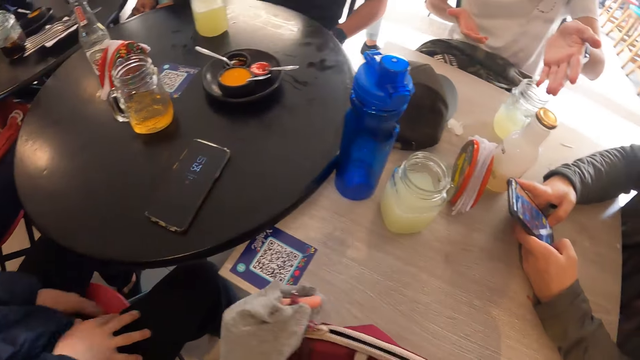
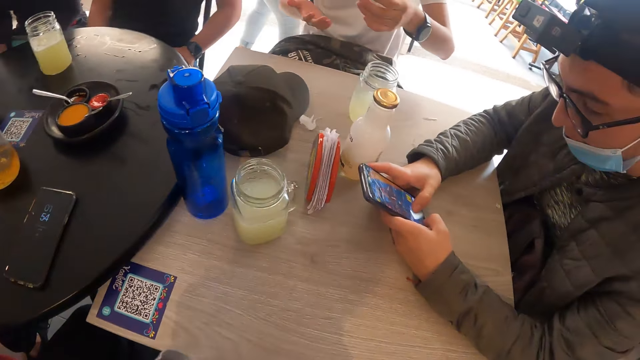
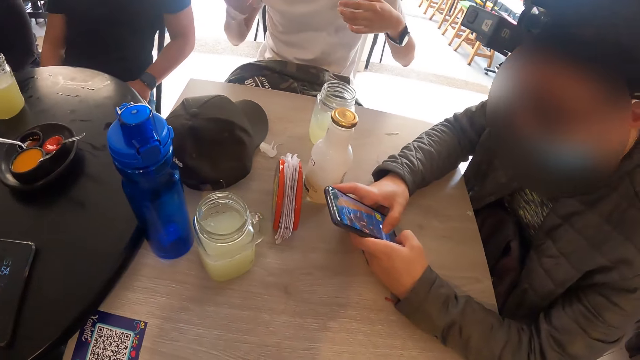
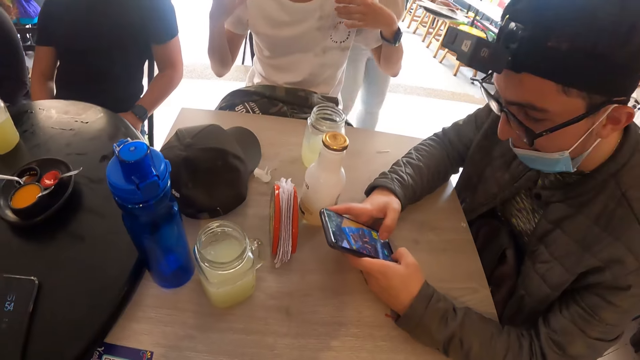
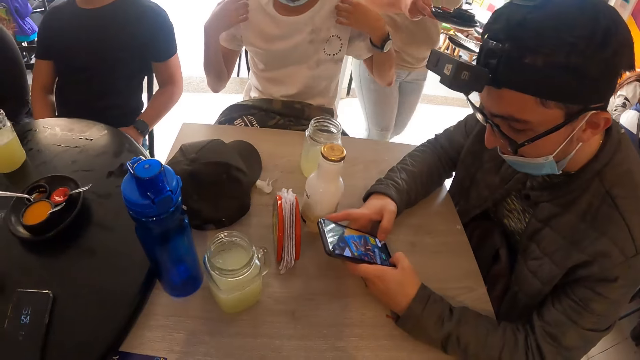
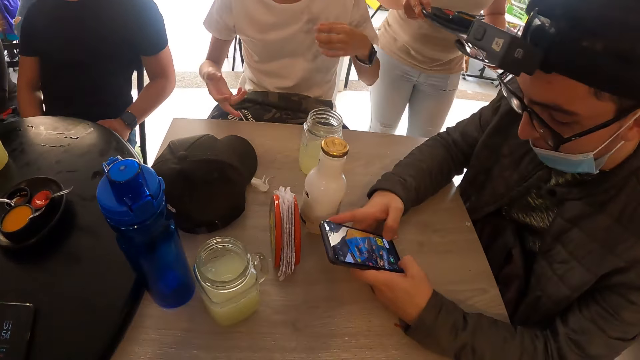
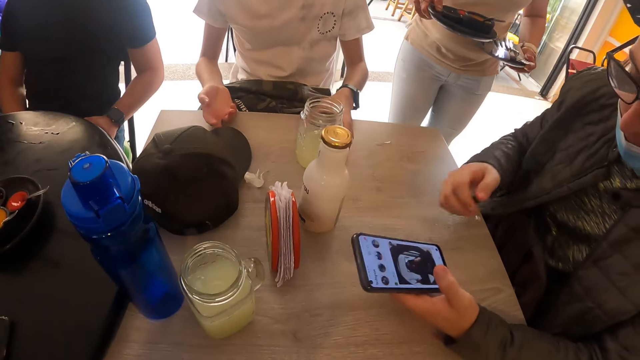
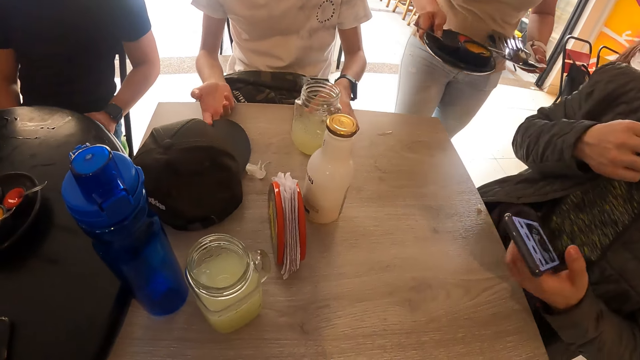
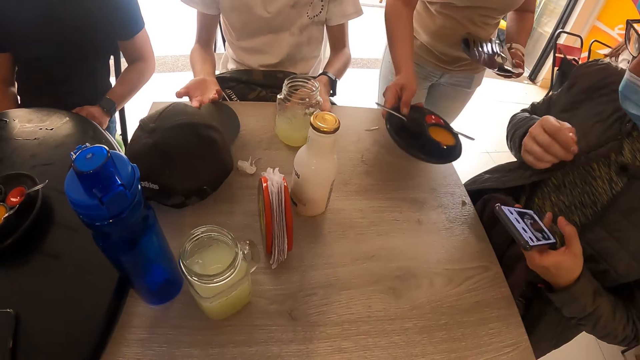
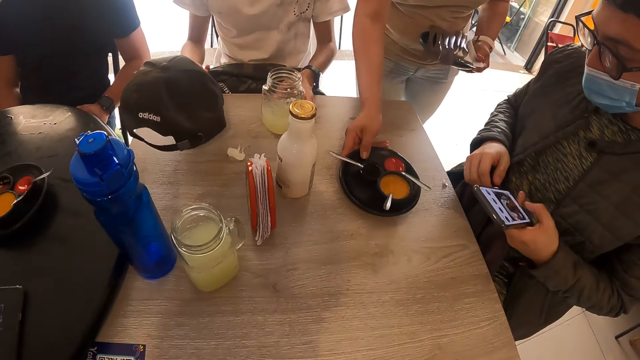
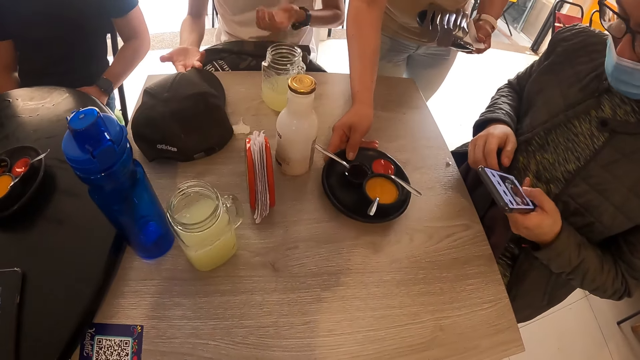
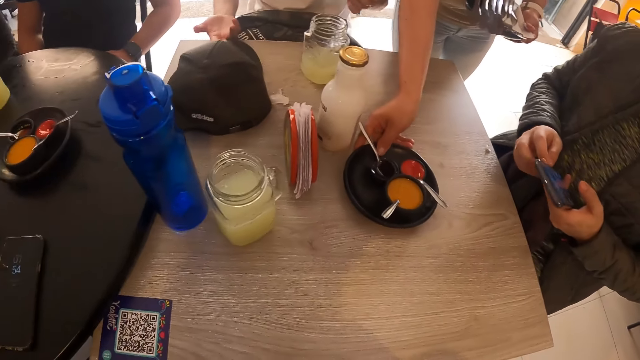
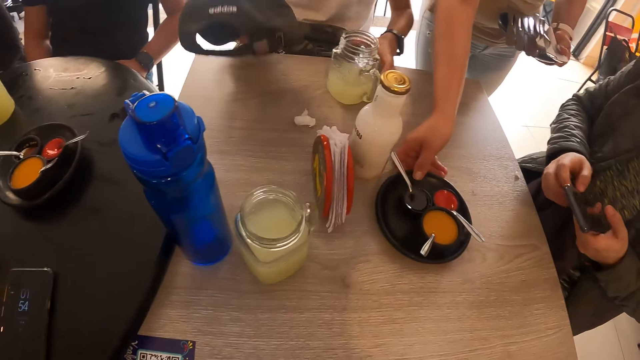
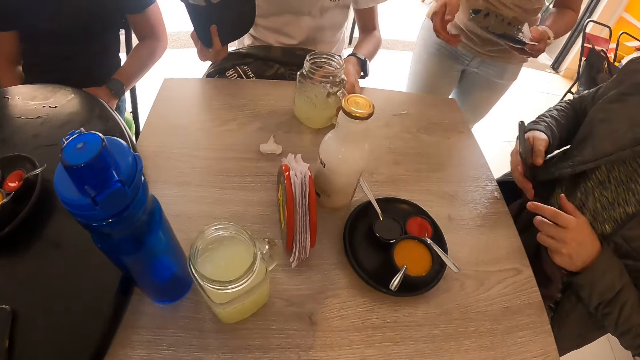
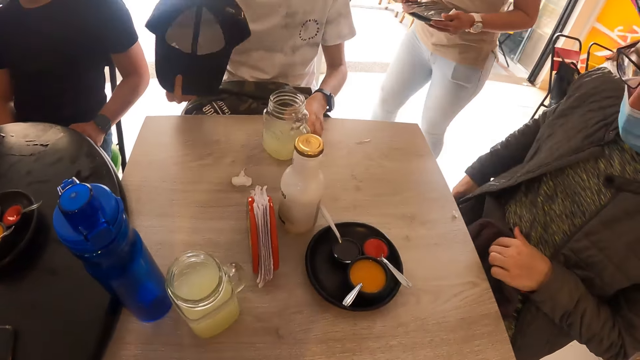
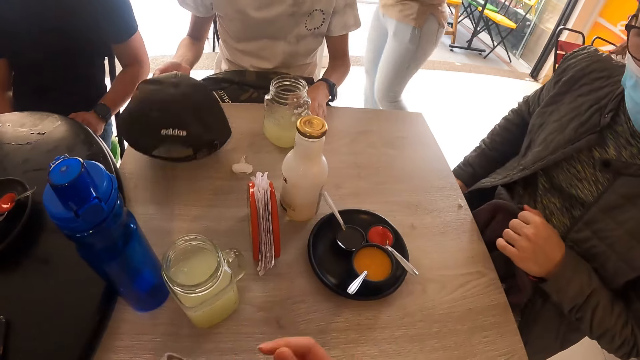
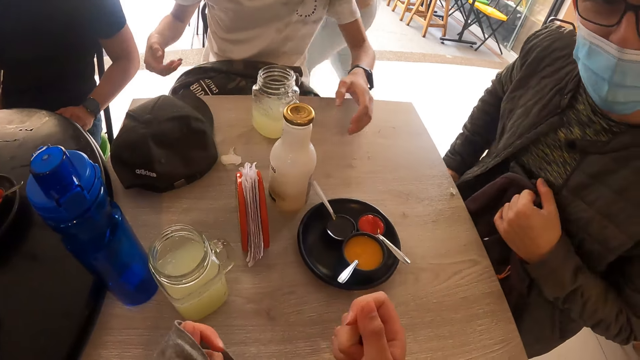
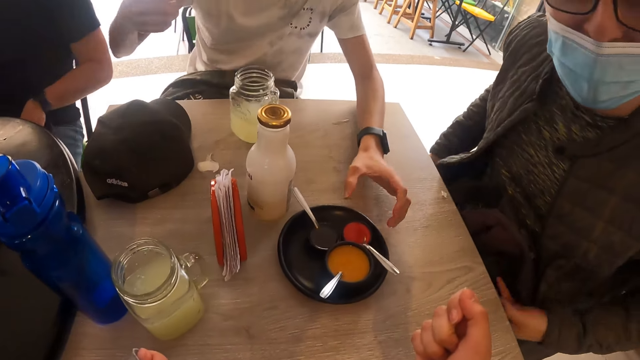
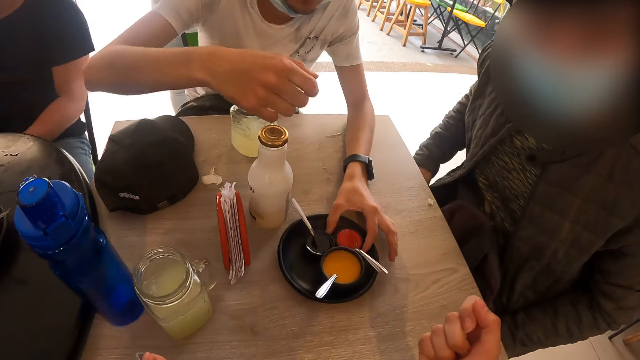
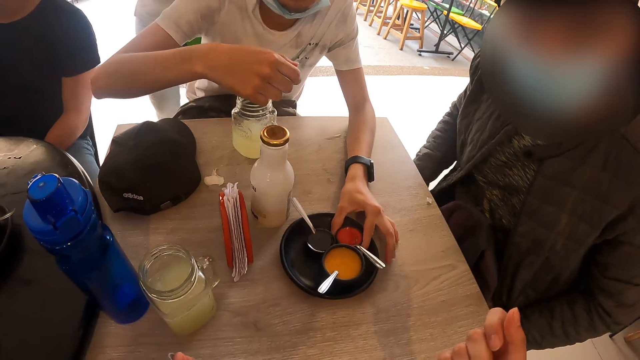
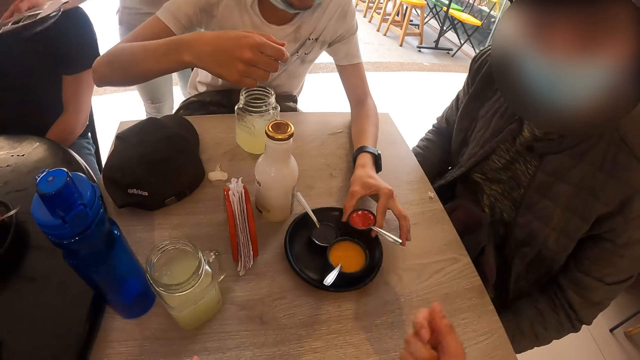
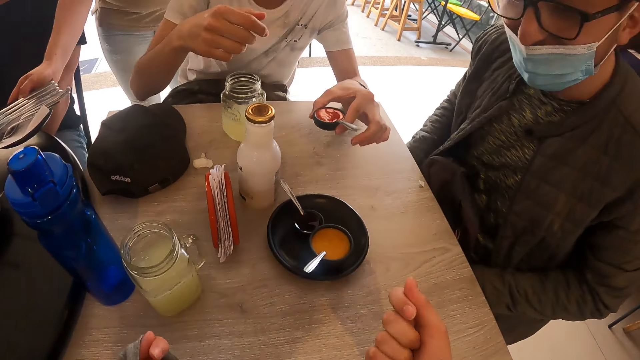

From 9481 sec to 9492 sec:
A man adjusts the glass of lemonade on the table with his left hand and lifts a cap on the table with his right hand. An attendant drops a plate on the table with her right hand. The attendant walks away from the table. The man drops the cap on the table with his right hand. He collects a ketchup bowl from the plate on the table with his left hand.

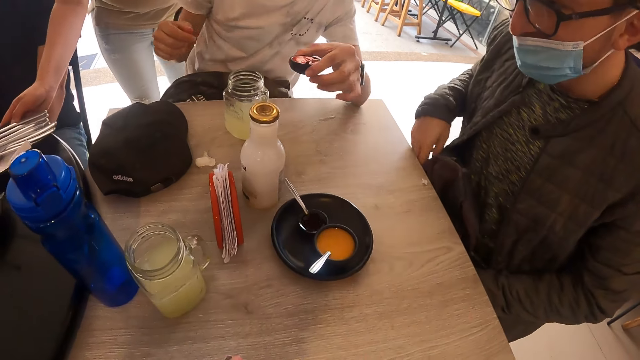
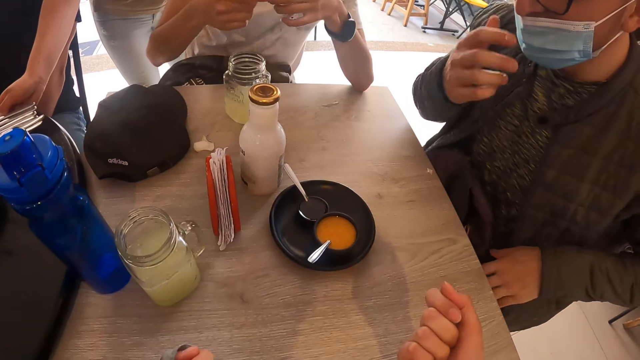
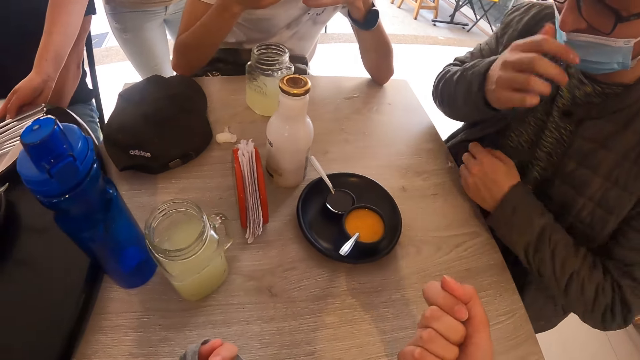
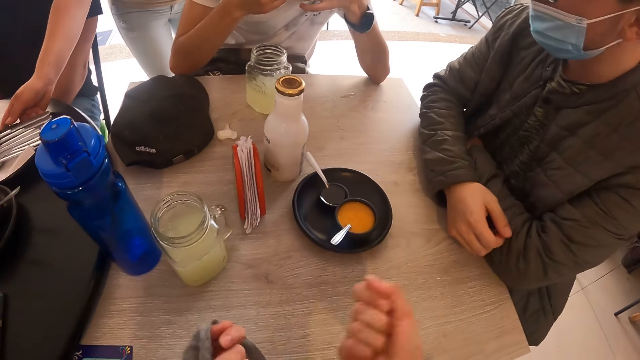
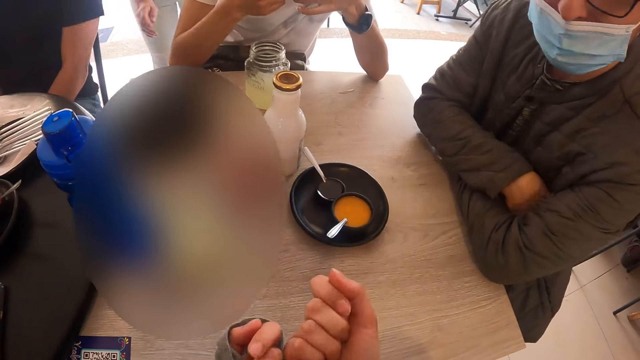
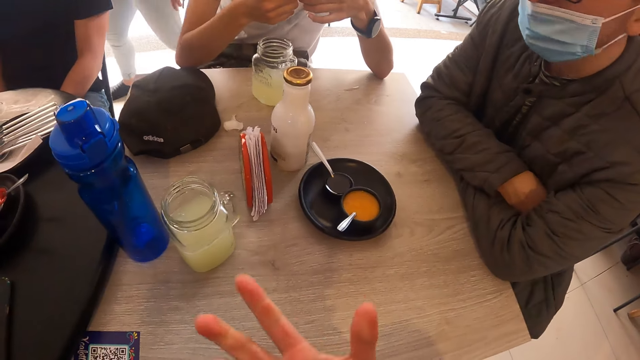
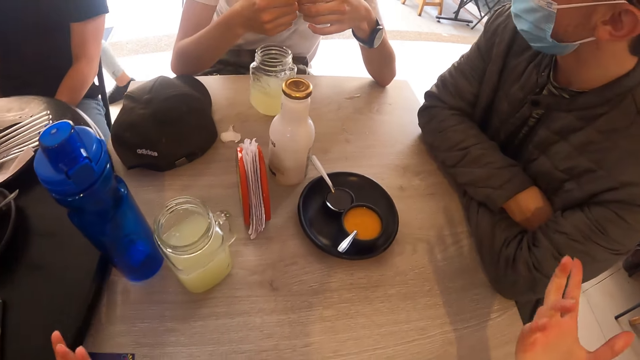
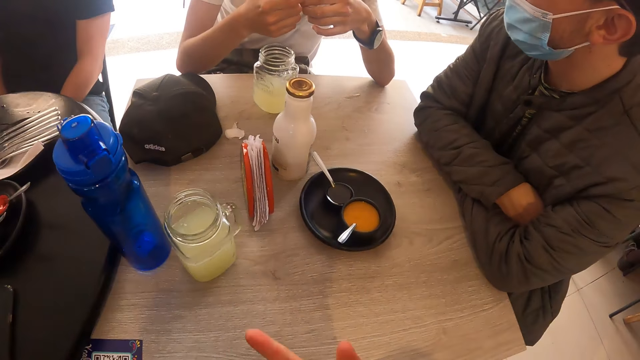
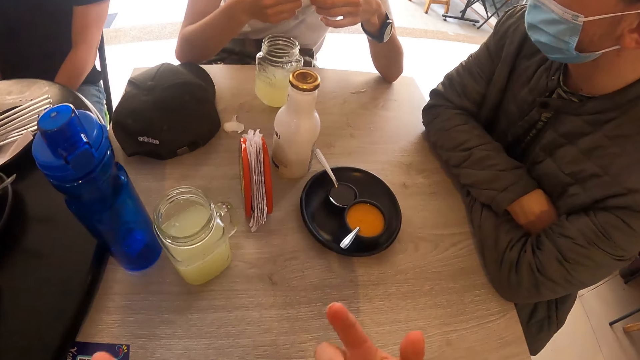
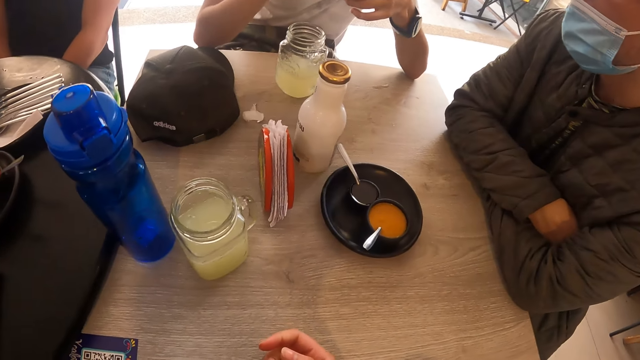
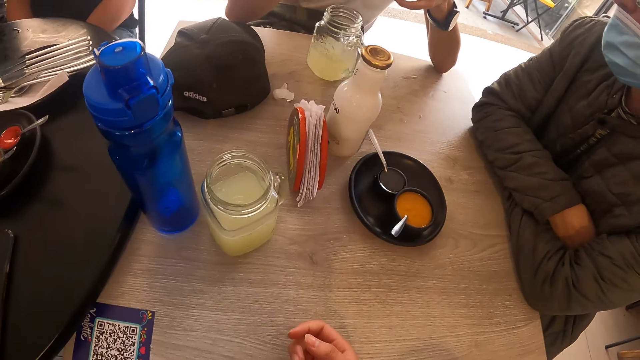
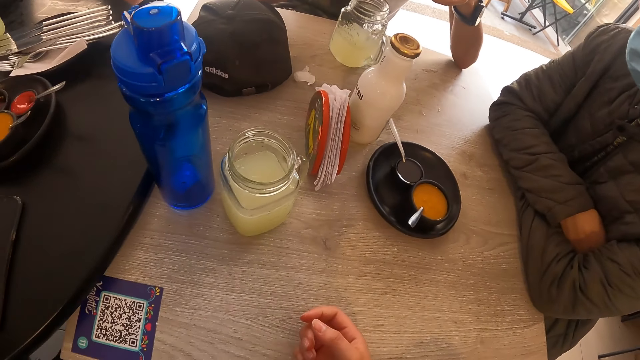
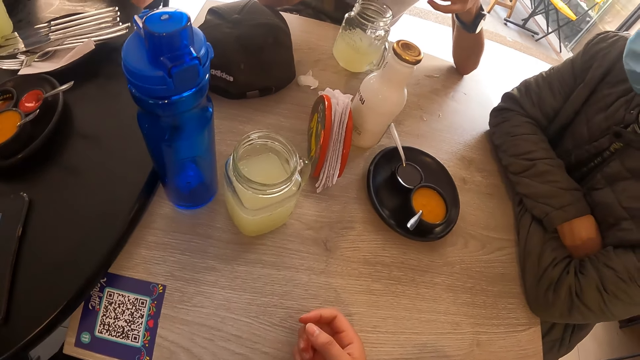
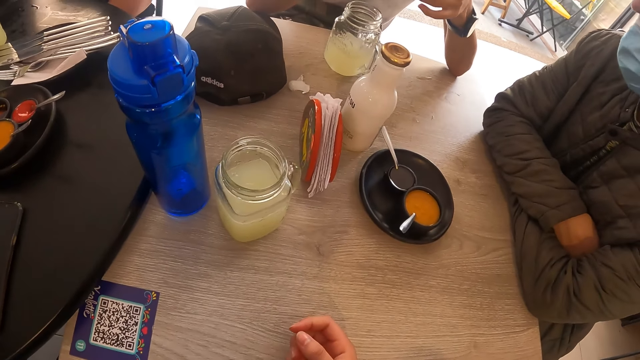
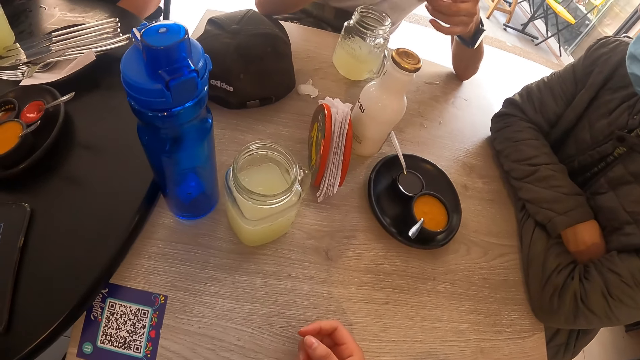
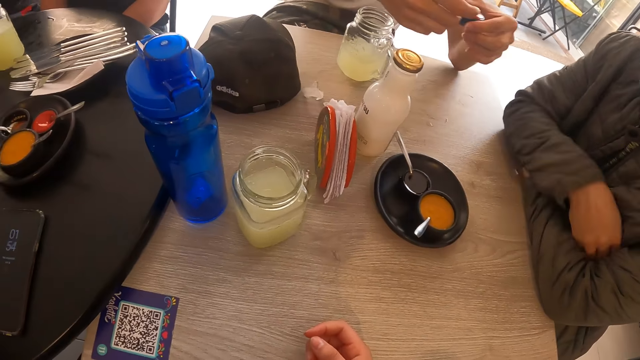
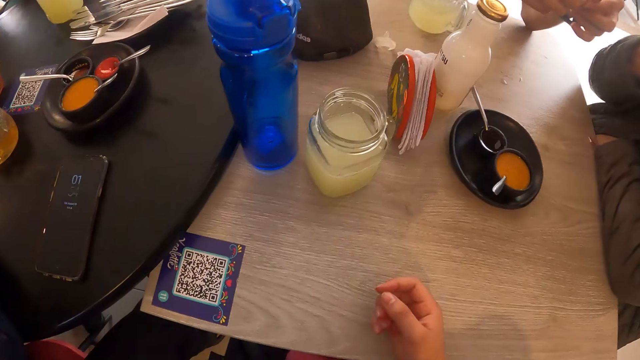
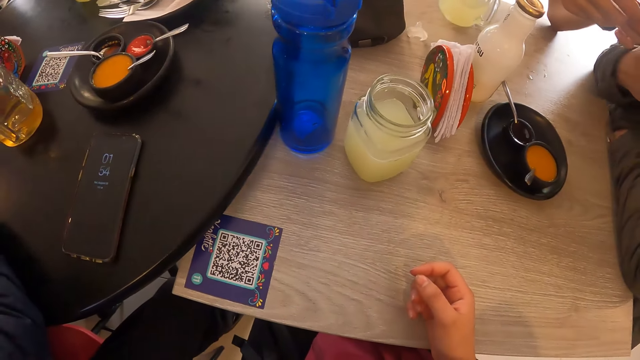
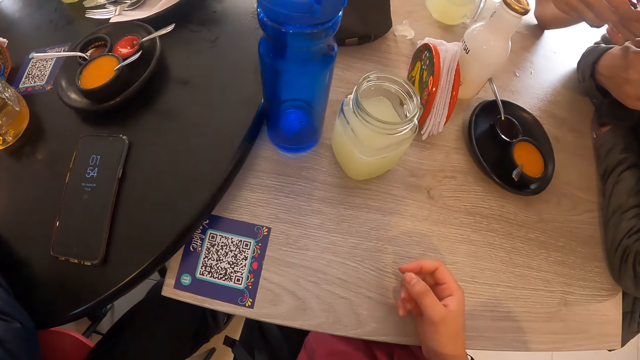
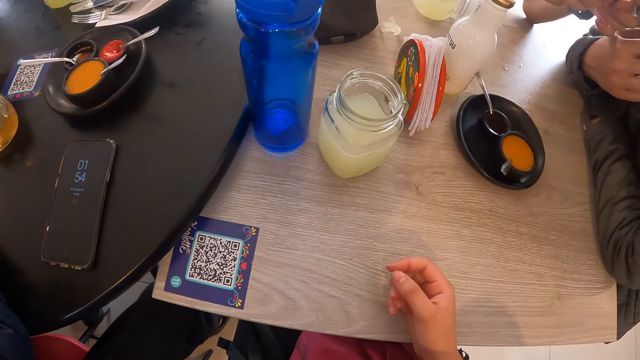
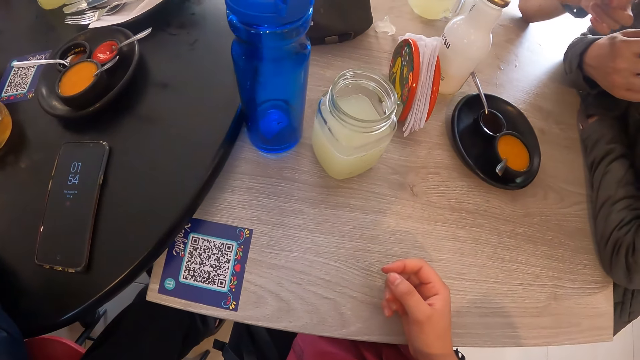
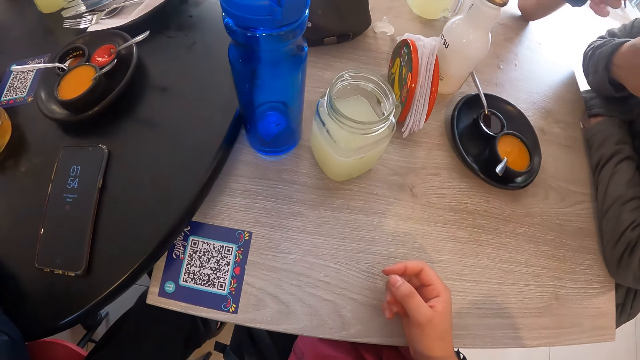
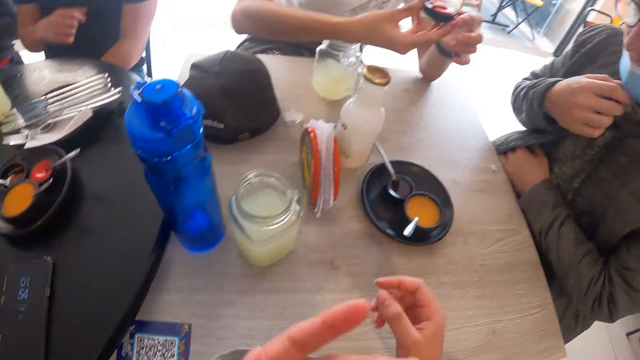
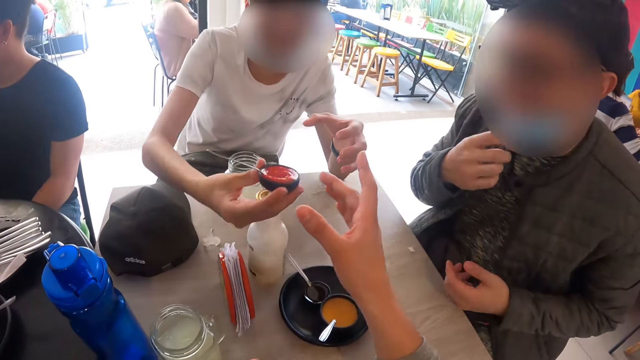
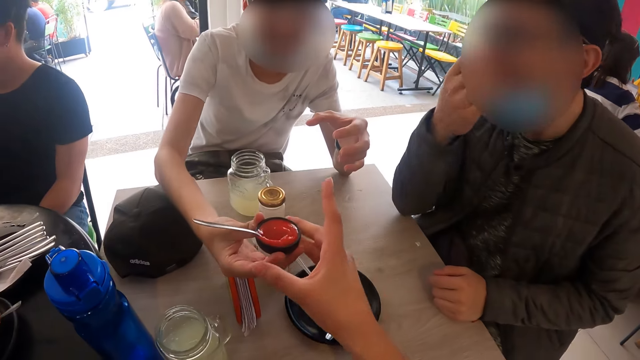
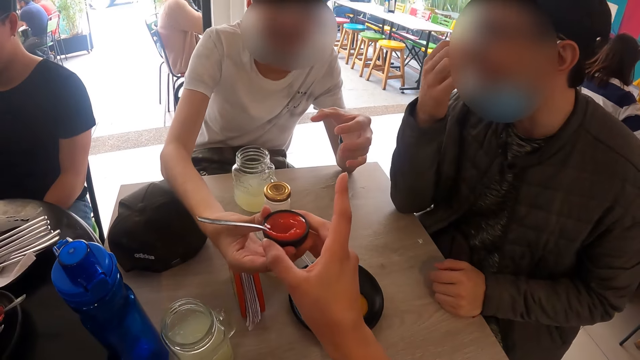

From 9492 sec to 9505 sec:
The camera wearer gestures using his hands. A man touches his face with his right hand in the eatery. The camera wearer interacts with the man in the eatery. He knocks his hands, gestures using his hands, and puts his hands on the table. The man adjusts the nose mask on his face with his right hand. Another man passes the ketchup bowl in his right hand to the camera wearer. The camera wearer picks a saucer of something from the other man.
